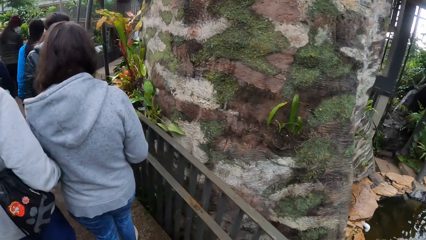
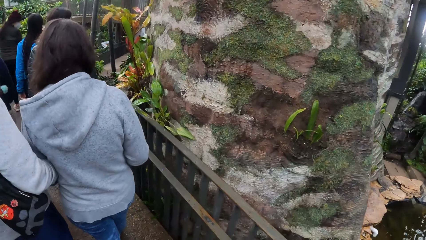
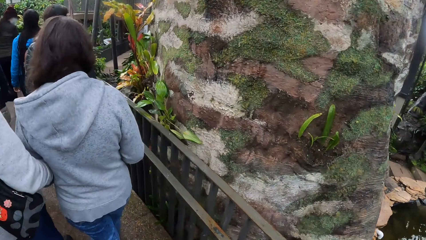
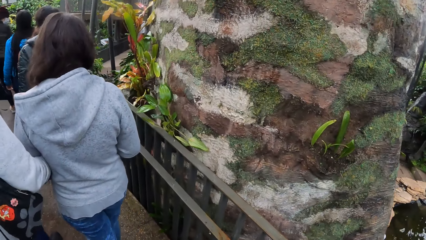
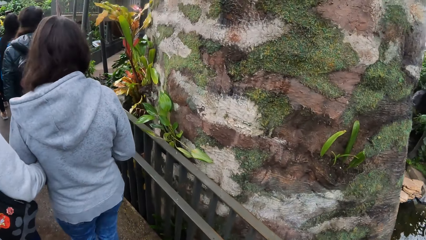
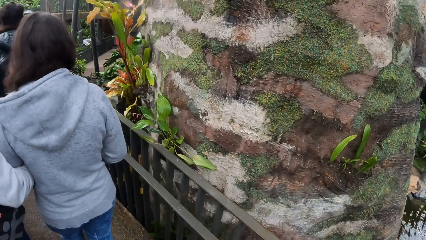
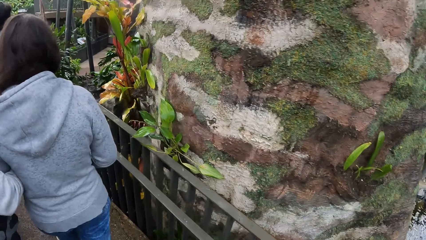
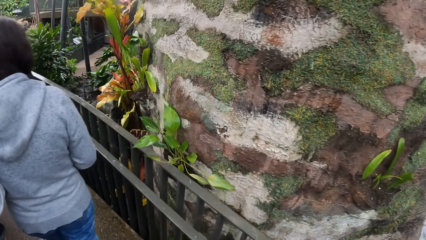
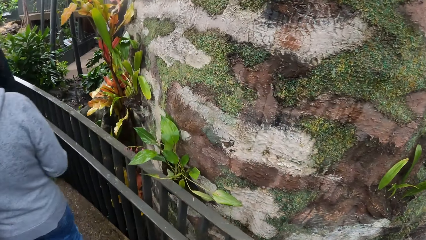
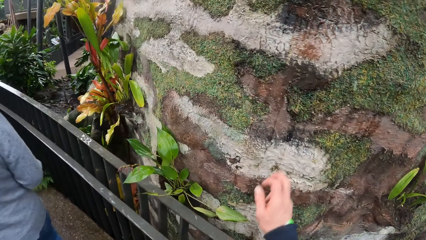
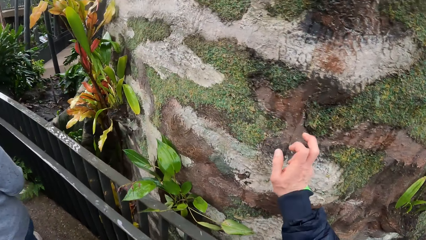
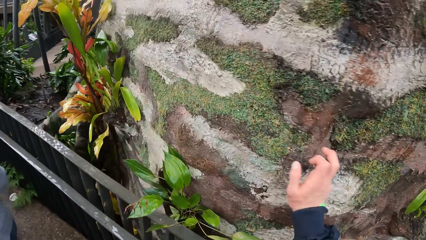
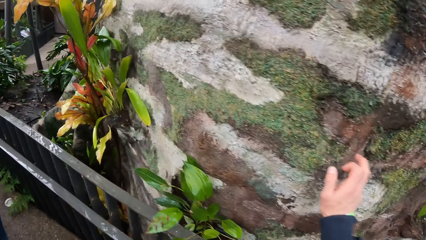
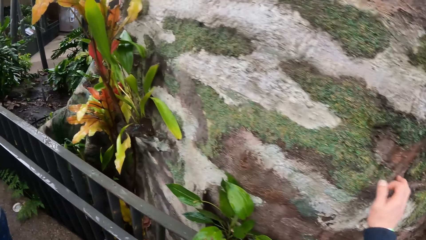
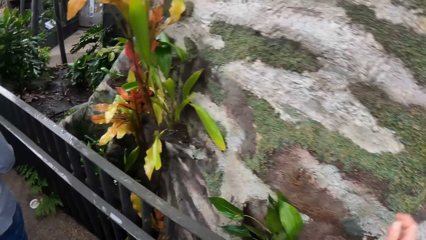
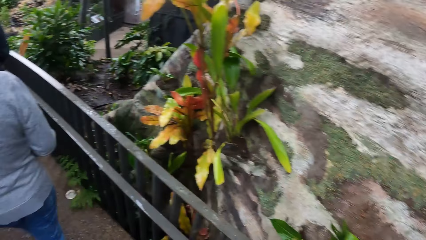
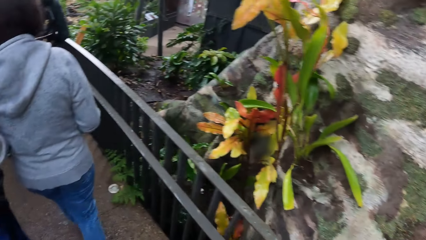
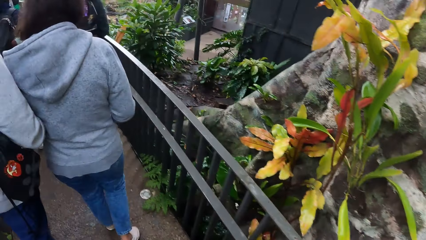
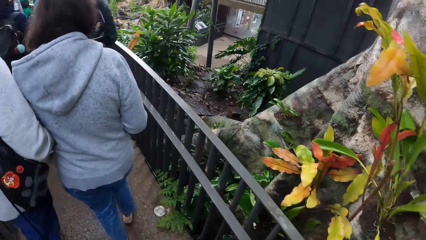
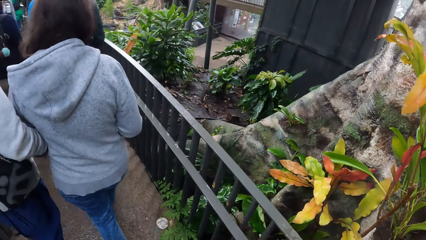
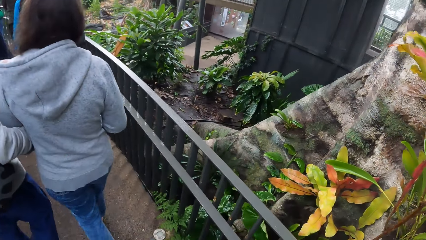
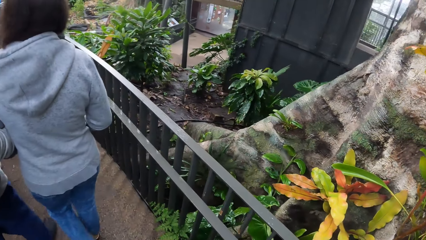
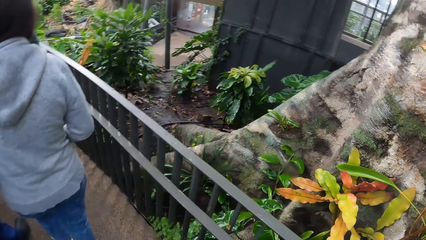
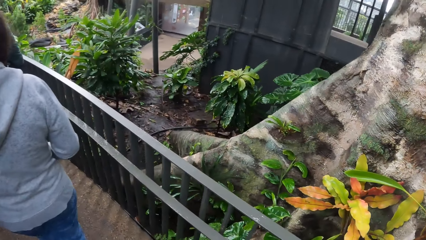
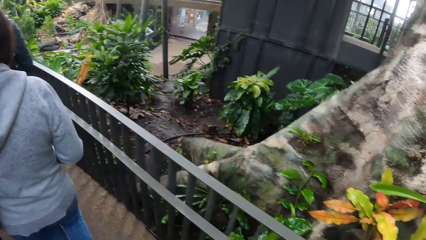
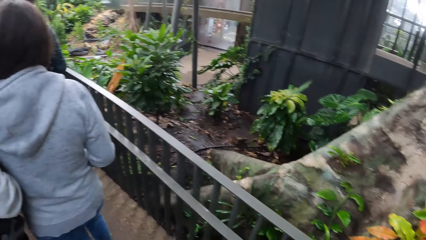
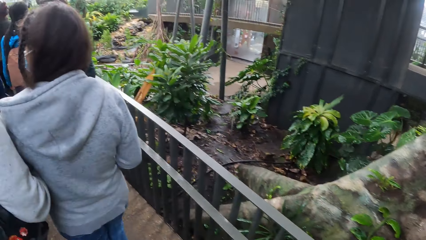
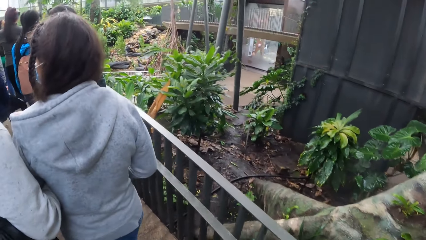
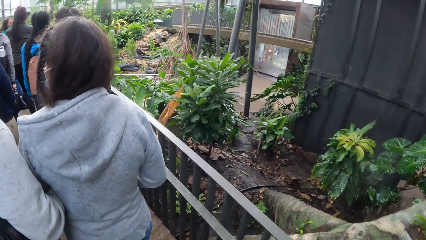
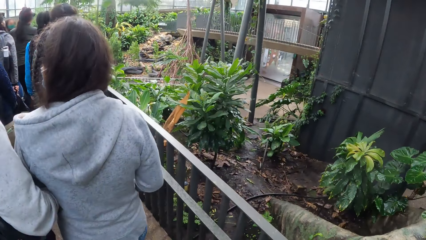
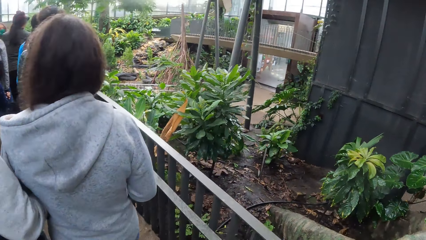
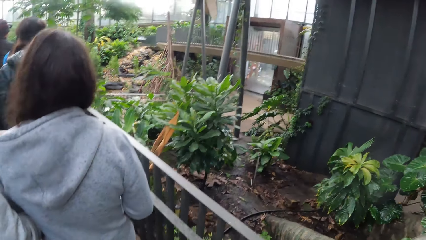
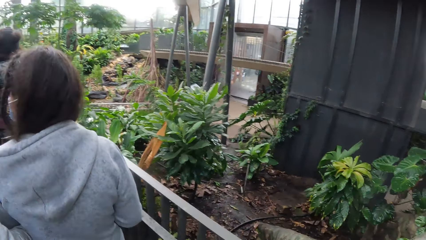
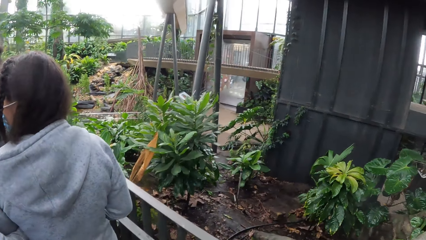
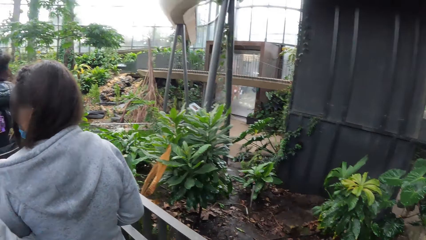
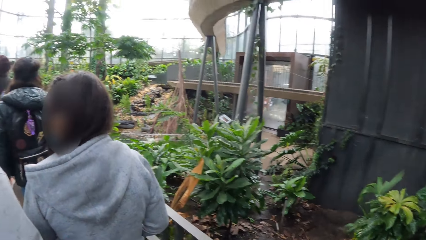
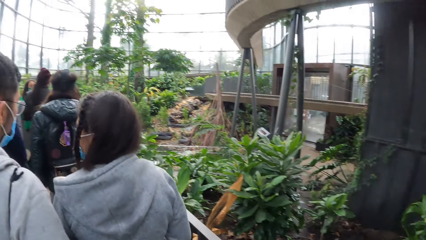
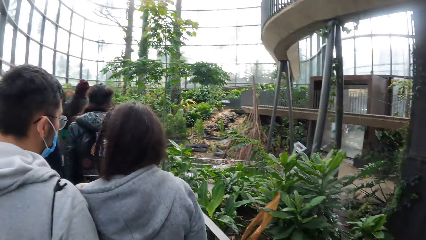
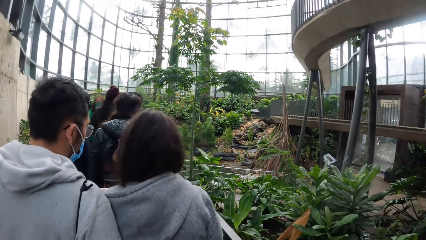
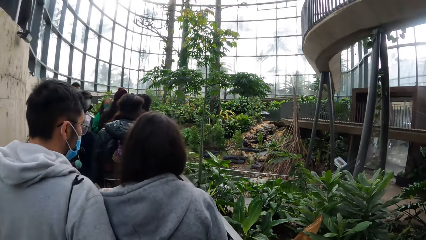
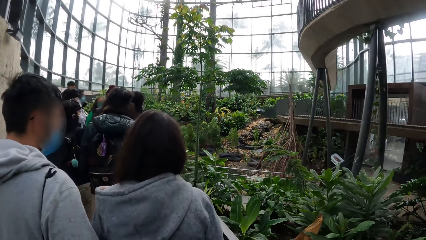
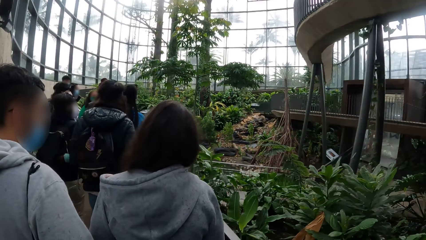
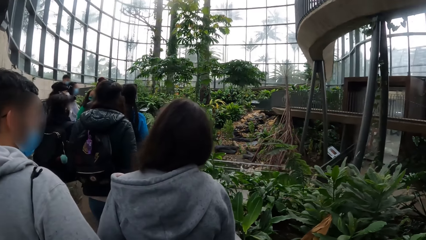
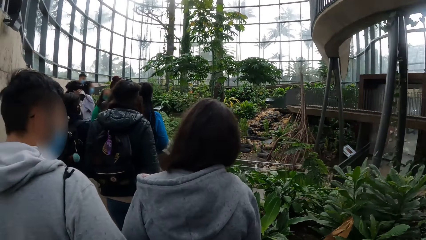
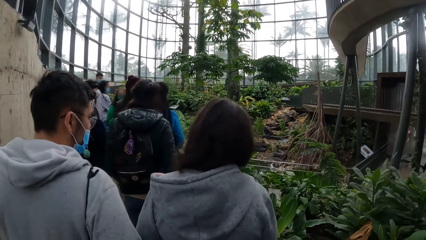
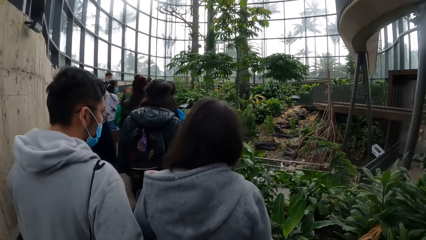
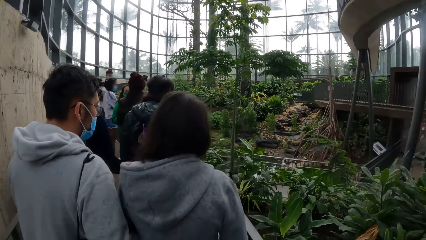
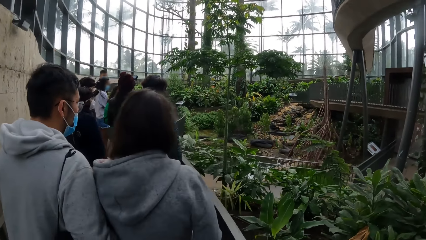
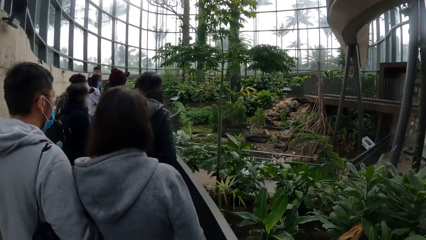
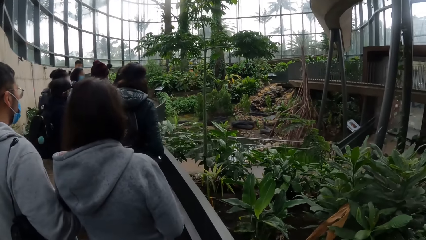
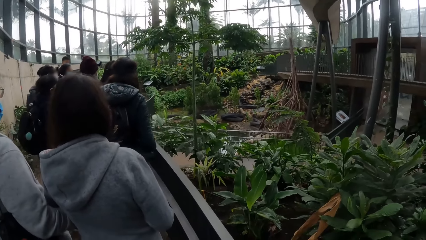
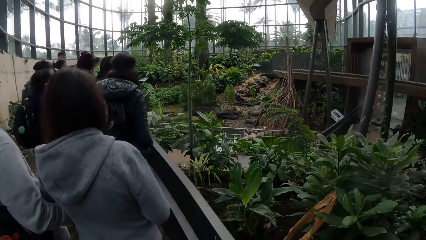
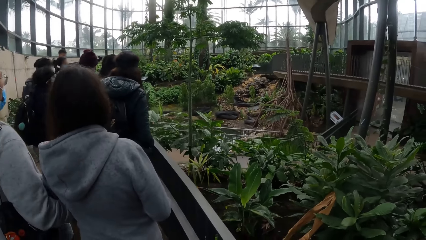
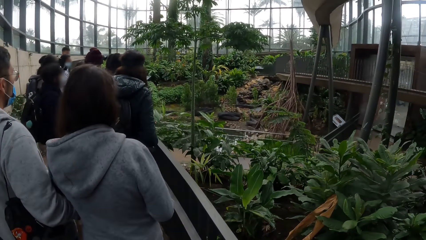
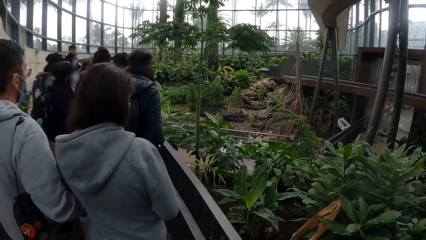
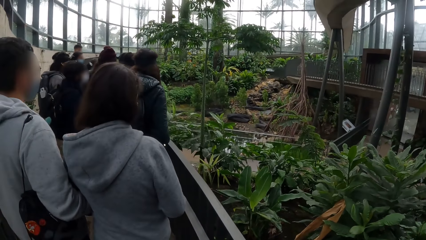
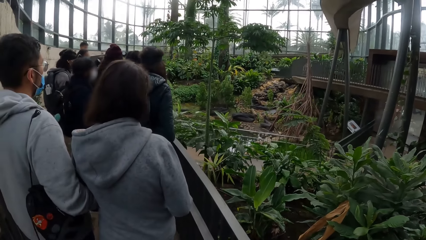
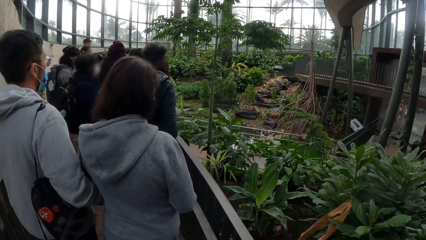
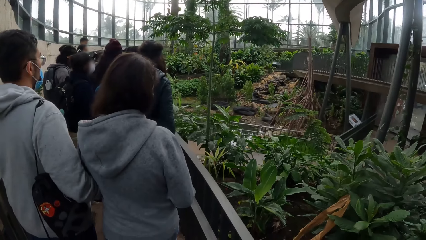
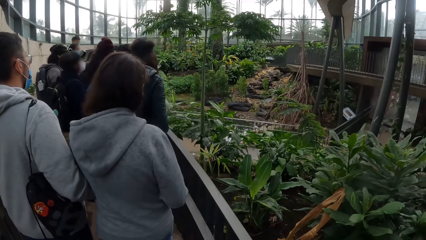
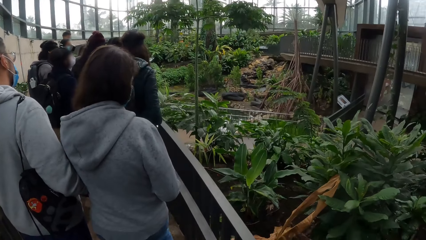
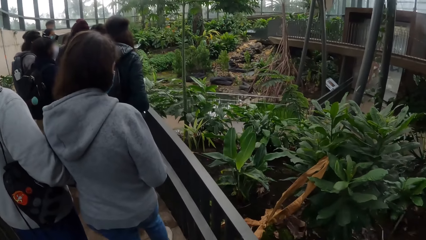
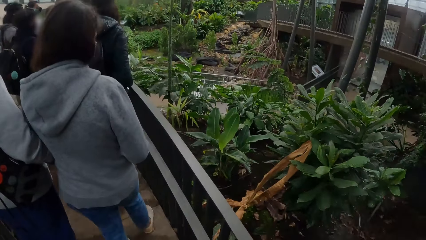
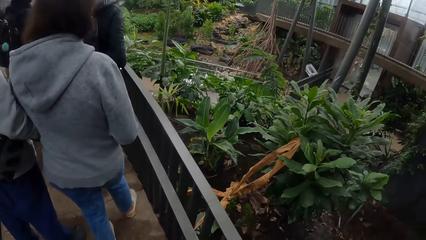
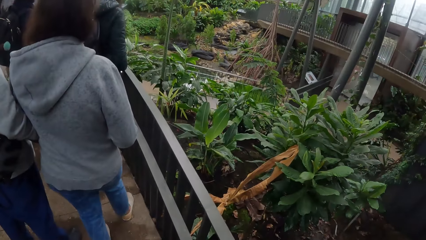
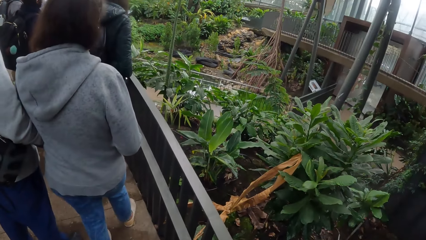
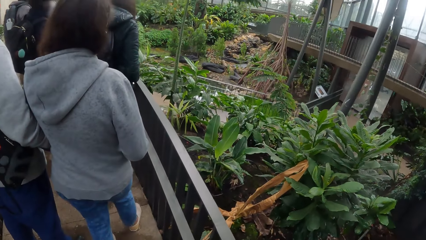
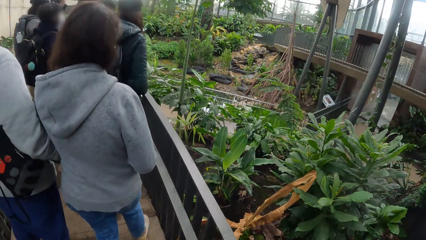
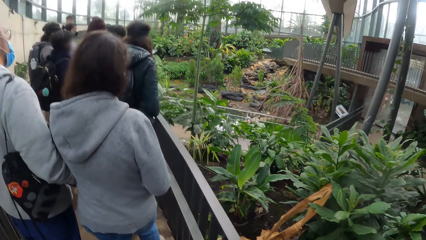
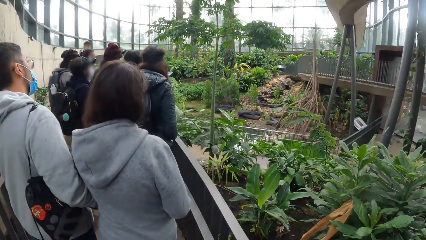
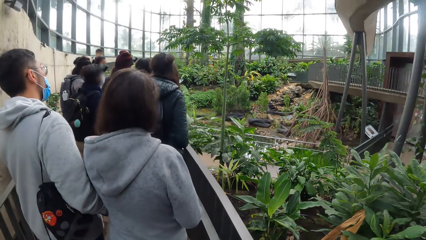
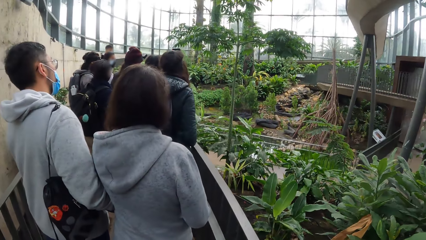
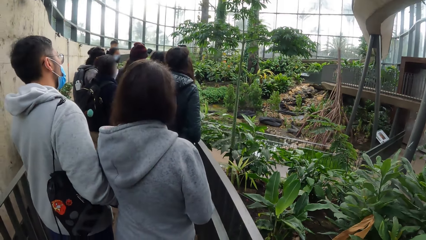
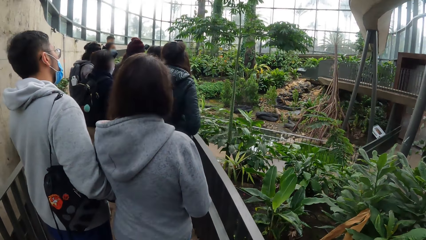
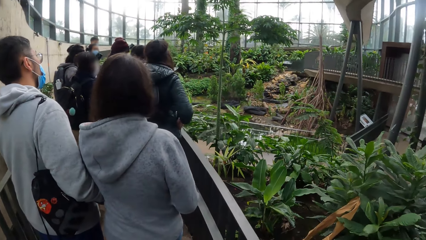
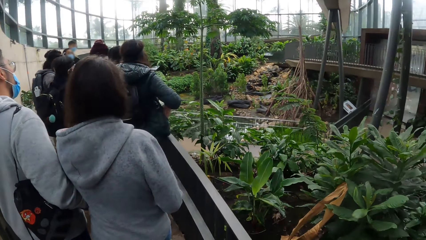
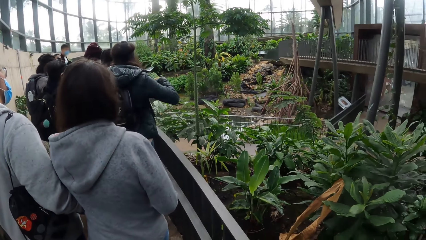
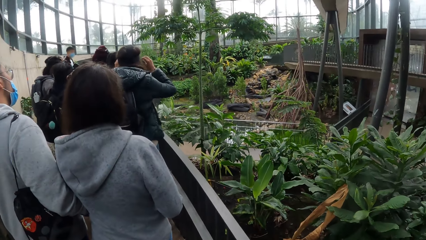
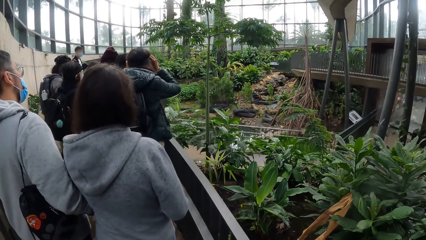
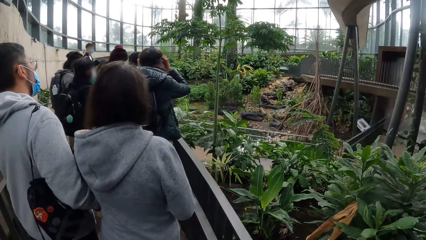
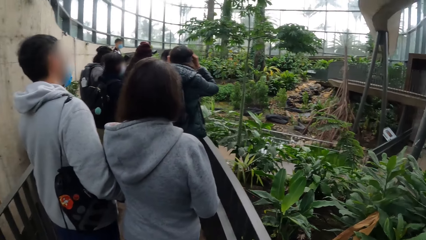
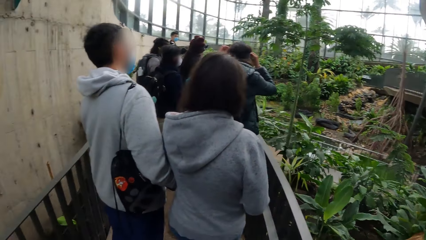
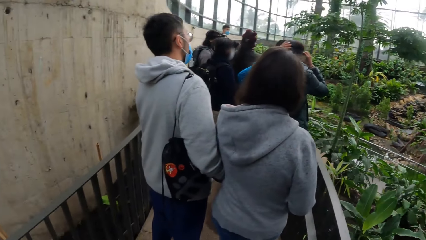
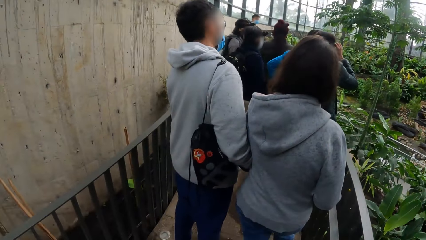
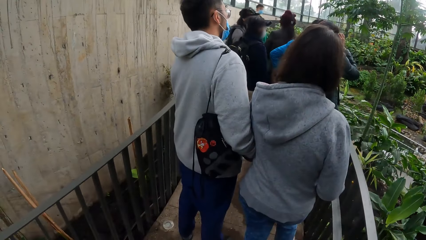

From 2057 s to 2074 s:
The camera wearer looks at the tree. He hits the bark of the tree with his right hand. He touches the tree. He walks away from the tree.
